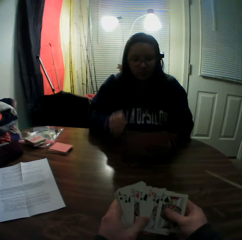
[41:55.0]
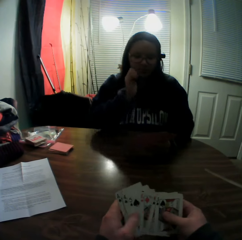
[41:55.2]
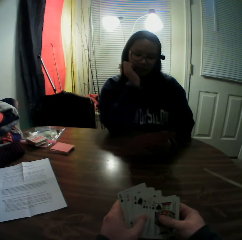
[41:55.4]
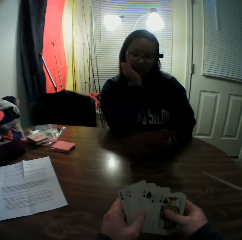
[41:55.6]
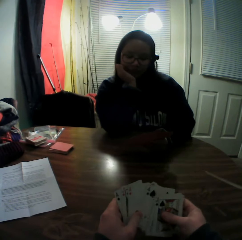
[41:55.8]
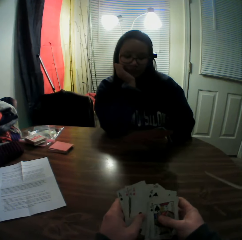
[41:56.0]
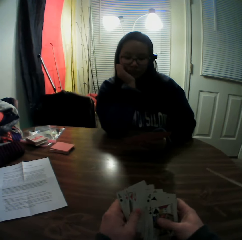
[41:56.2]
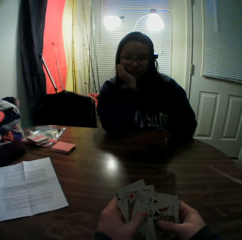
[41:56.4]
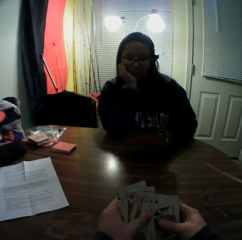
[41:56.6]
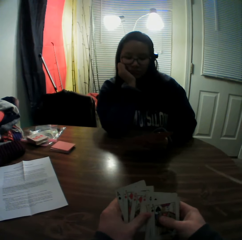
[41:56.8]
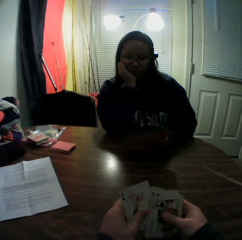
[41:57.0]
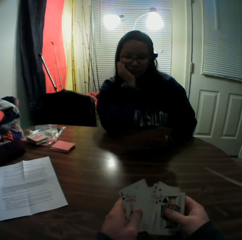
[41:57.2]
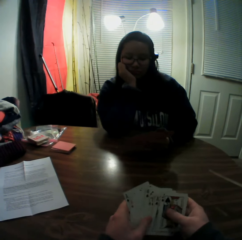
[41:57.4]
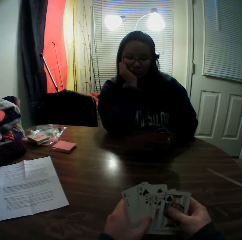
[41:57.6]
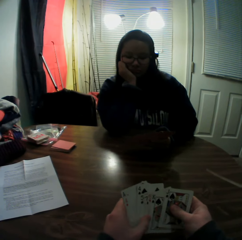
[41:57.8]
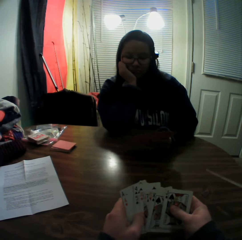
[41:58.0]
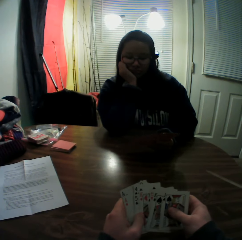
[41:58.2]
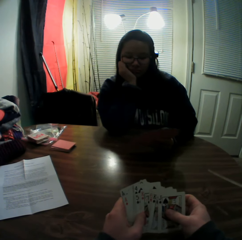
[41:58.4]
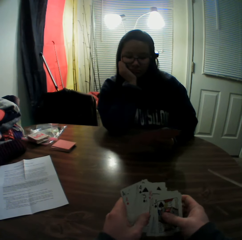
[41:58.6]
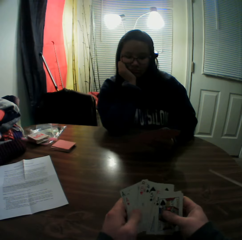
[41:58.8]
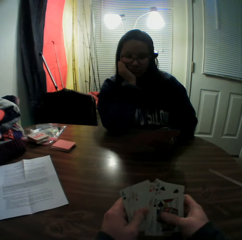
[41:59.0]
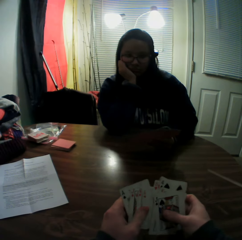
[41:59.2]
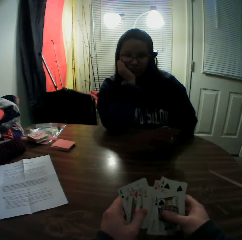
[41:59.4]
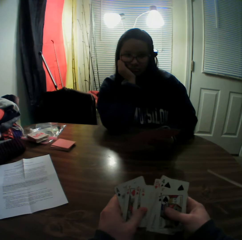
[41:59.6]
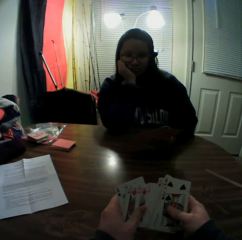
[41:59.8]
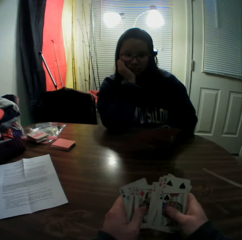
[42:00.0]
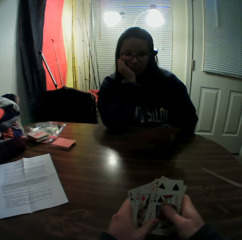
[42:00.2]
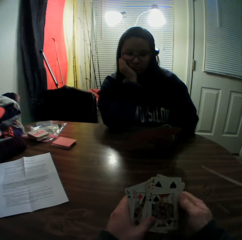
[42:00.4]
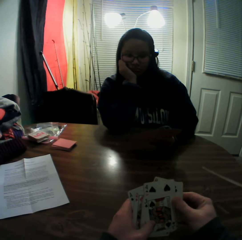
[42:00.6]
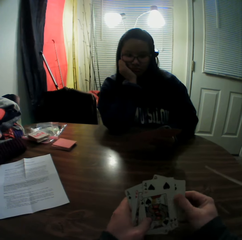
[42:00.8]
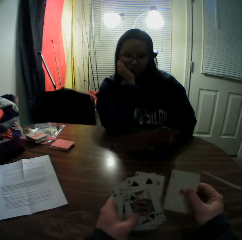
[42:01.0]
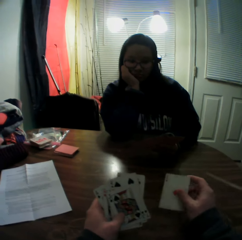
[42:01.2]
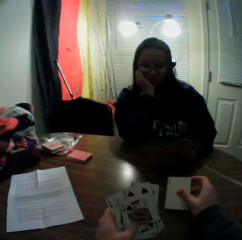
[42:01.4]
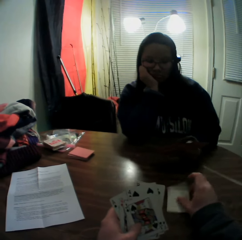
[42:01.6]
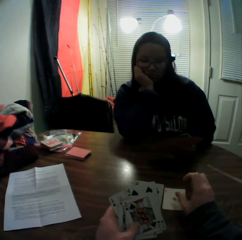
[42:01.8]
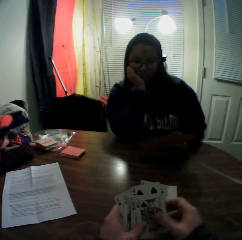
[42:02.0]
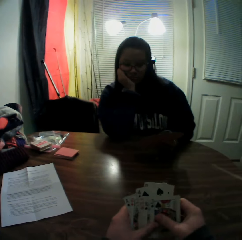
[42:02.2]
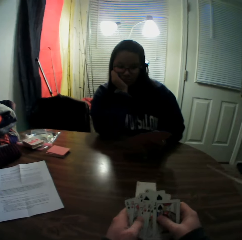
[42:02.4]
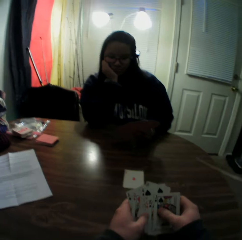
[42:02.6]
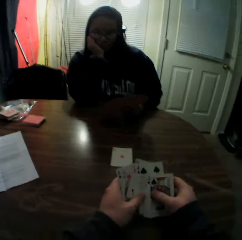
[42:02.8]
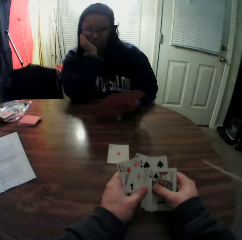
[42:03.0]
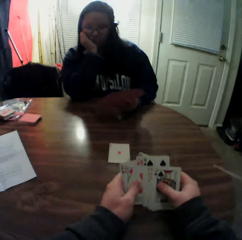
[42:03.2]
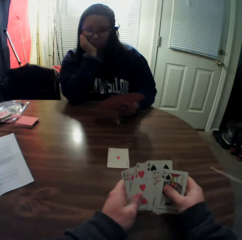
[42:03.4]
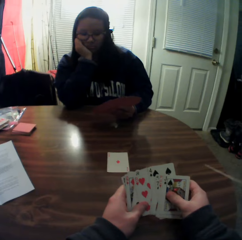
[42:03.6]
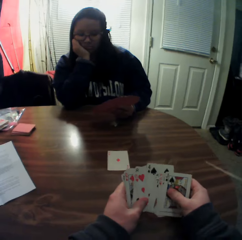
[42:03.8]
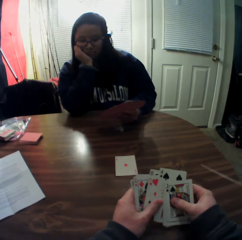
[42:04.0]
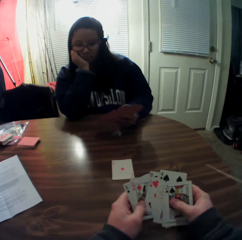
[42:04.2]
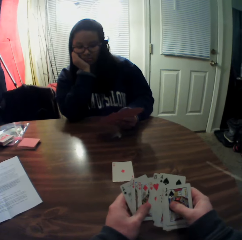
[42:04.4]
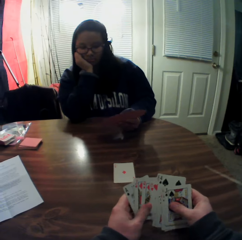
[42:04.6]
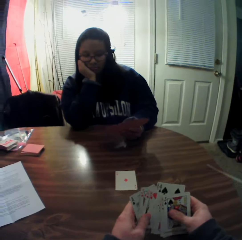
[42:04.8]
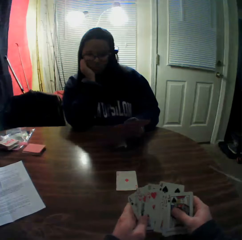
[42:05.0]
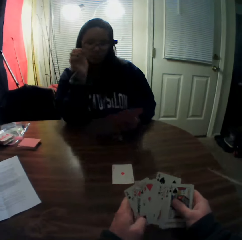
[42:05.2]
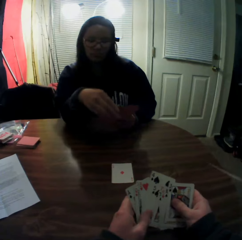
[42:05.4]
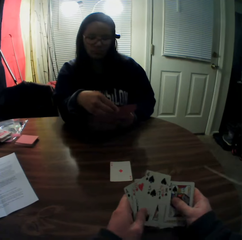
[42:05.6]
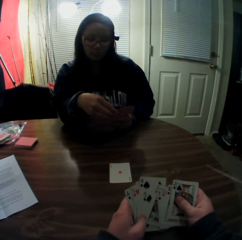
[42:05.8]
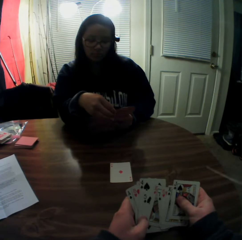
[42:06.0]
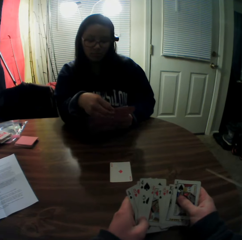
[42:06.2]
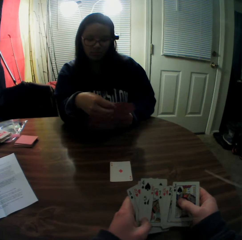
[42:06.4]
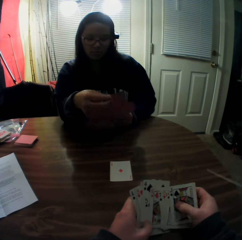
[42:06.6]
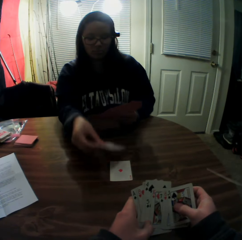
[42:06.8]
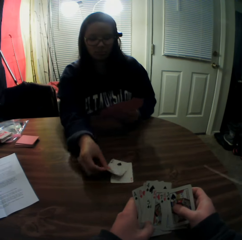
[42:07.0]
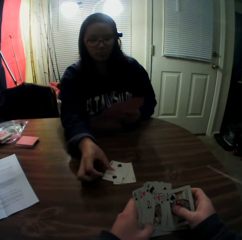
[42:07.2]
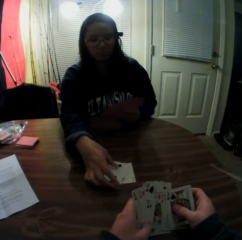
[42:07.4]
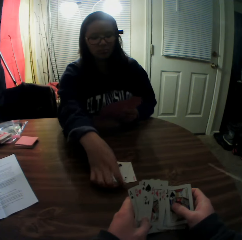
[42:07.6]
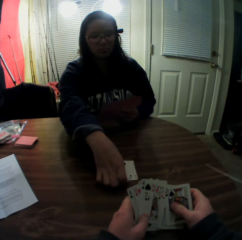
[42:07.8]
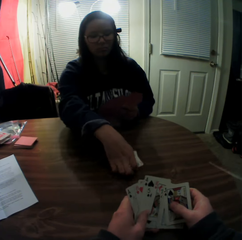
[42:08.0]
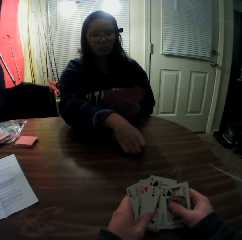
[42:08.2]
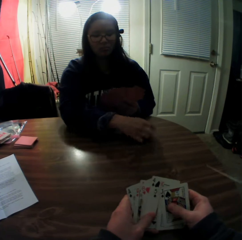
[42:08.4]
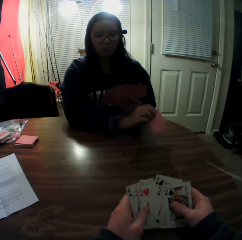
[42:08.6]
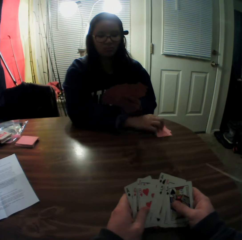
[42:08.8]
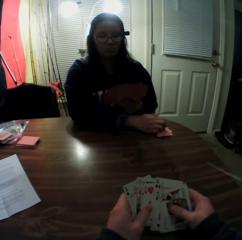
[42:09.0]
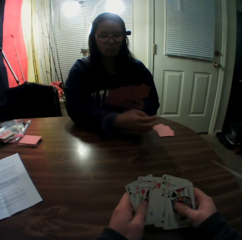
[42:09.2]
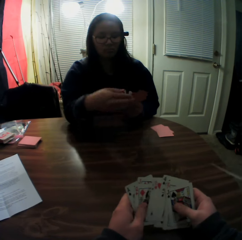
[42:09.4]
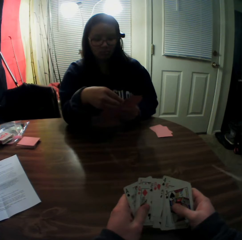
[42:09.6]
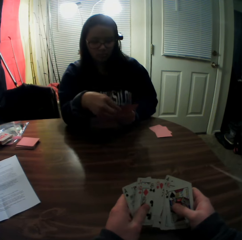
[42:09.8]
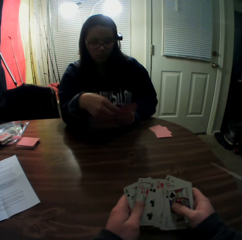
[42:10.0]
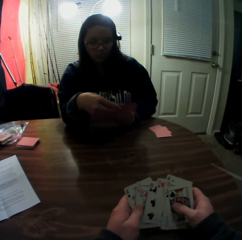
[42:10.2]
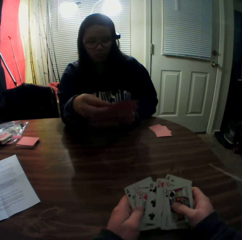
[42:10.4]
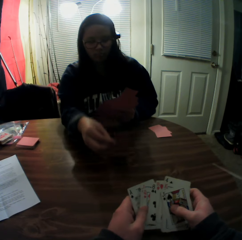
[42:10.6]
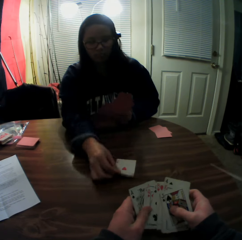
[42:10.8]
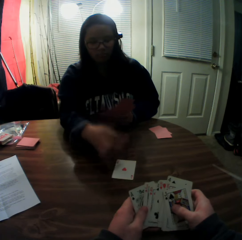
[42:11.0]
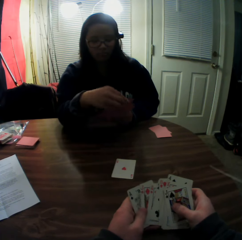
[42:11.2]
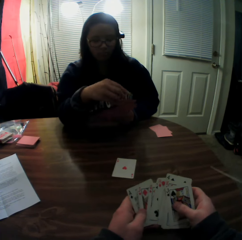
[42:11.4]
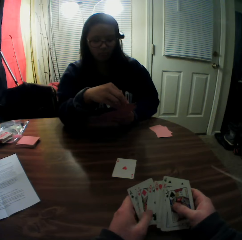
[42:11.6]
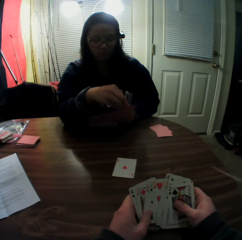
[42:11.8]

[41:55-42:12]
A woman places her chin on her right hand. The camera wearer picks a card from the stack of cards in his hands with his right hand. He drops the card onto the table. He flips through the stack of cards in his hands. The woman picks a card from the stack of cards in her hands with her right hand. The woman places the card onto the table. The woman picks the playing cards from the table and packs the stack of cards on the table with her right hand. The woman drops the cards onto the table. The woman picks a card from the stack of cards in her hands with her right hand. The woman places the card onto the table.

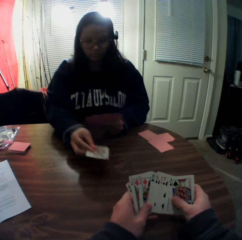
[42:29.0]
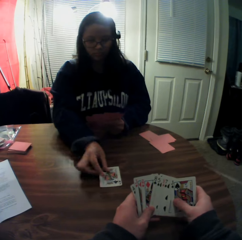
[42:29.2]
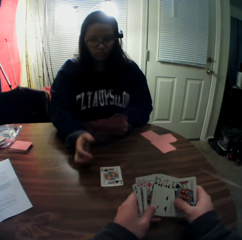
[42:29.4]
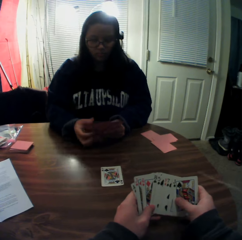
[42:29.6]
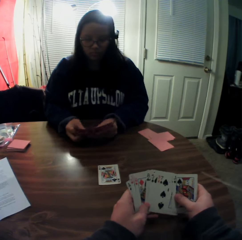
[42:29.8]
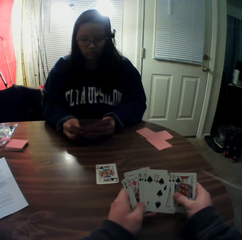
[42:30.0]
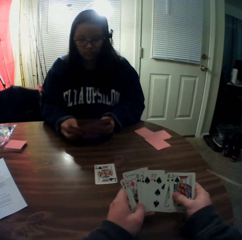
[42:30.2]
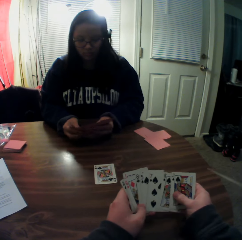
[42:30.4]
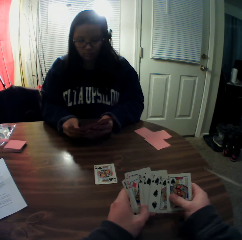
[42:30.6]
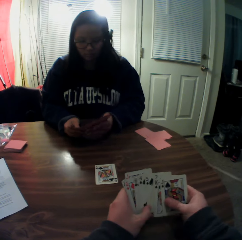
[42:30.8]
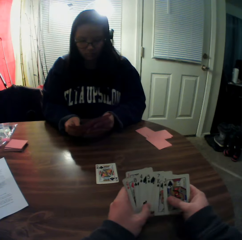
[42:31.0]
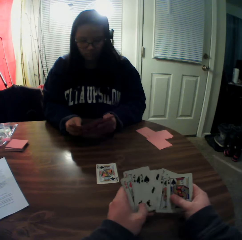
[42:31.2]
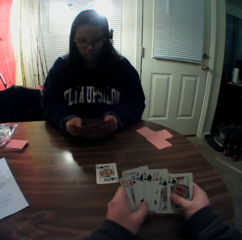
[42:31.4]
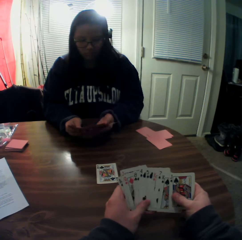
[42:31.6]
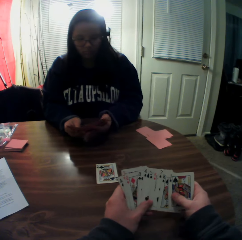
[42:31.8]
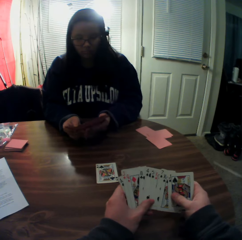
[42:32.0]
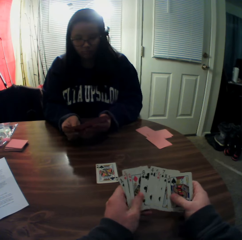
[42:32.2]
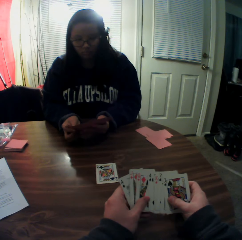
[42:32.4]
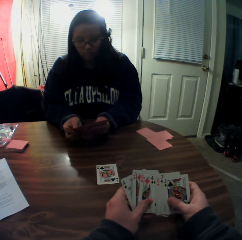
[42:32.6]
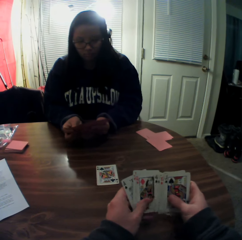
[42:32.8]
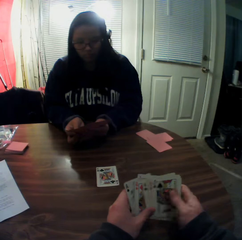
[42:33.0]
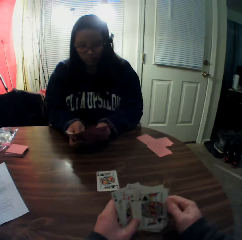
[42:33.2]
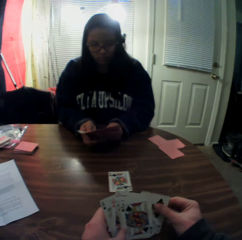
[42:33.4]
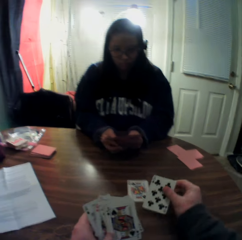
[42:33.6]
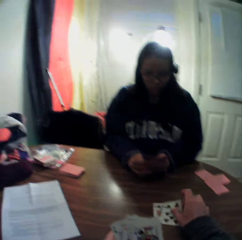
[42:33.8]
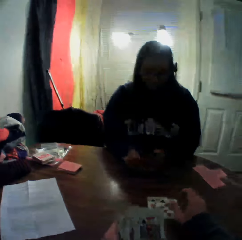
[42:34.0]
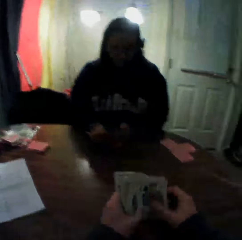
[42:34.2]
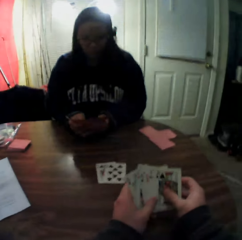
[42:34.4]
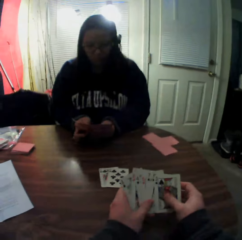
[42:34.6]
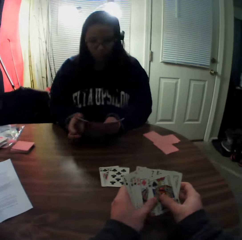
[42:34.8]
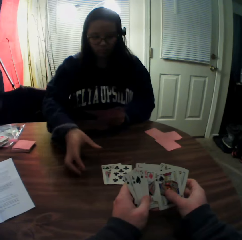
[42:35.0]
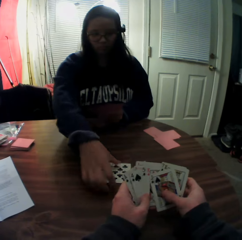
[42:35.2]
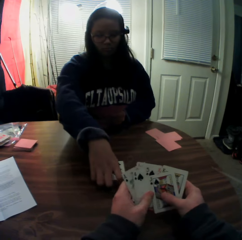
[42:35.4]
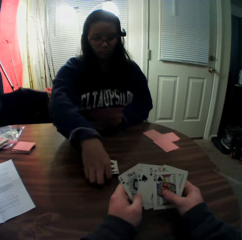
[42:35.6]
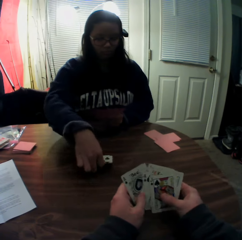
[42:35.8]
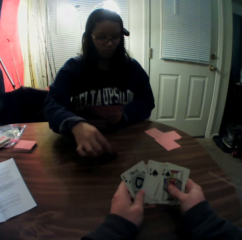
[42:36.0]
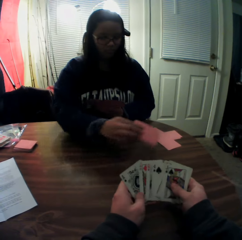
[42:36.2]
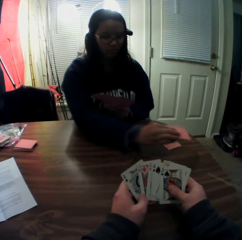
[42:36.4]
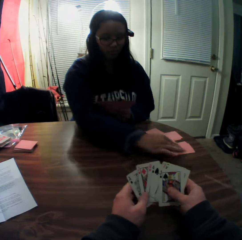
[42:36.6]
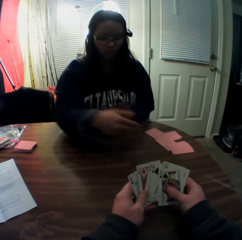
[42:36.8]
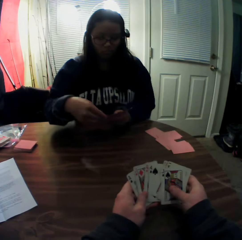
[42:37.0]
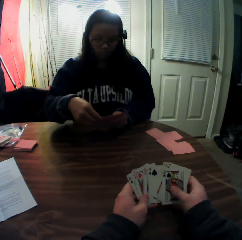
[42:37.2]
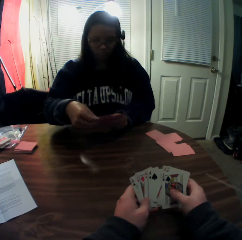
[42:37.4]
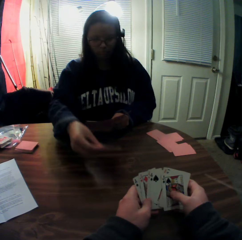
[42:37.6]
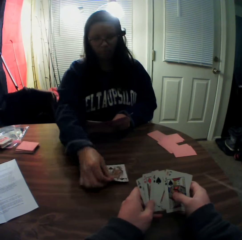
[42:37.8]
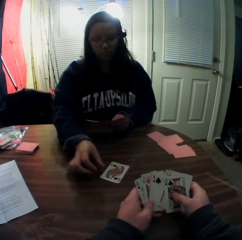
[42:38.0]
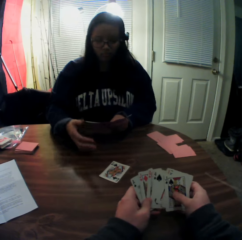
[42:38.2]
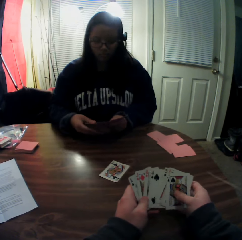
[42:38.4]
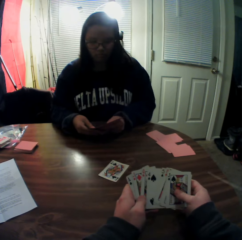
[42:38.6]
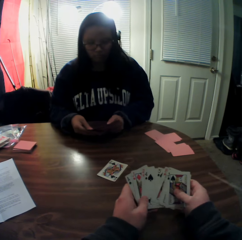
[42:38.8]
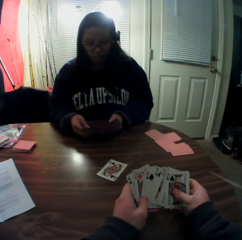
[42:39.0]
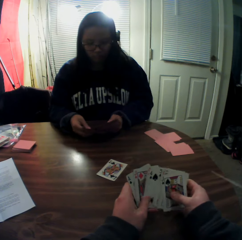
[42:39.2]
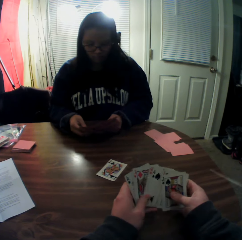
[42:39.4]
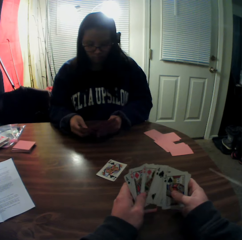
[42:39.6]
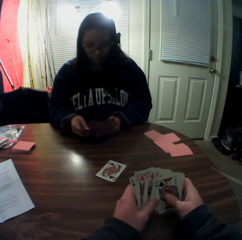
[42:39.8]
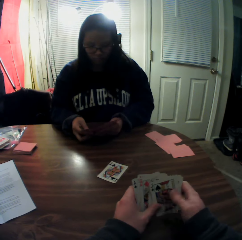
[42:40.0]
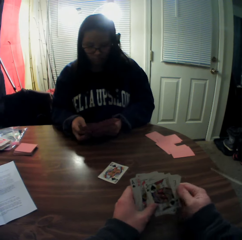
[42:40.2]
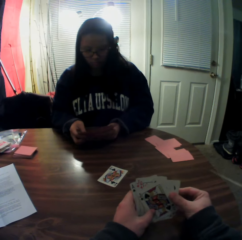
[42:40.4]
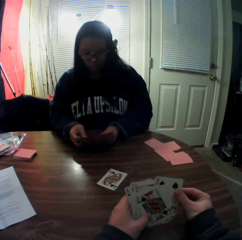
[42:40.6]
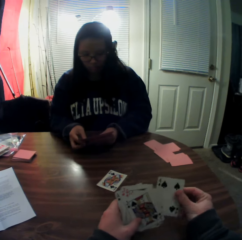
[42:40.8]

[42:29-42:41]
A woman picks a card from the stack of cards in her hands with her right hand. The woman places the card onto the table and flips through the stack of cards in her hands. The camera wearer picks a card from the stack of cards in his hands with his right hand. He drops the card onto the table. He flips through the stack of cards in his hands. The woman packs the stack of cards on the table with her right hand and picks the playing cards from the table. The woman drops the cards onto the table. The woman picks a card from the stack of cards in her hands with her right hand. The woman places the card onto the table.
